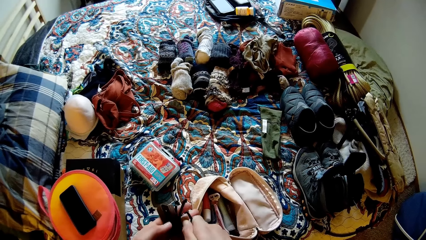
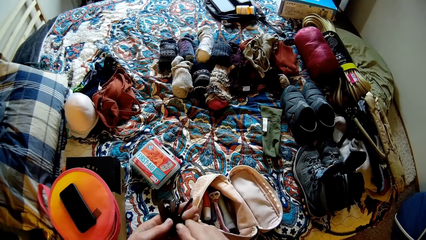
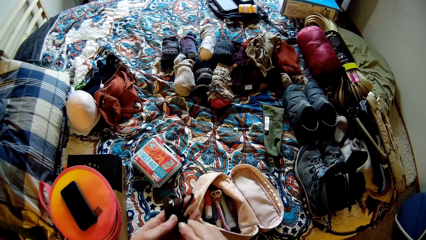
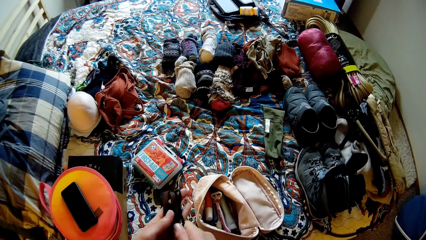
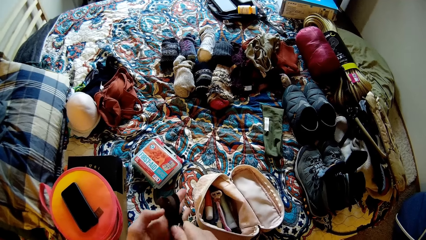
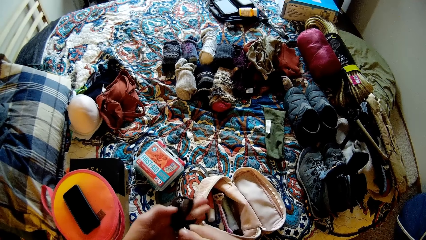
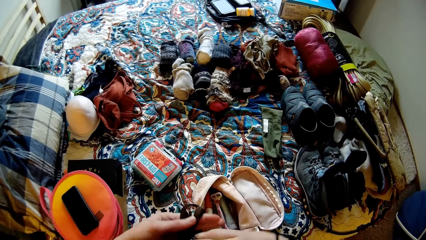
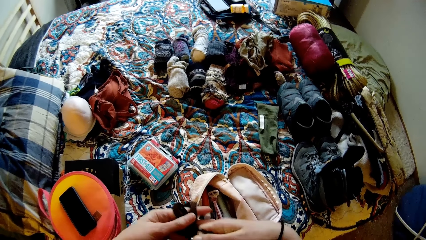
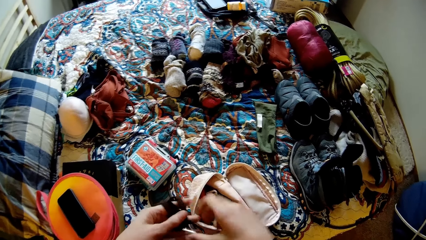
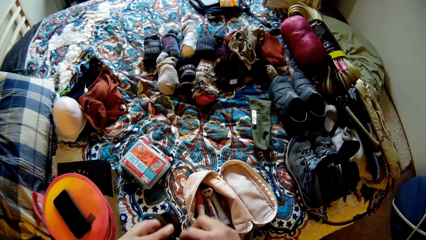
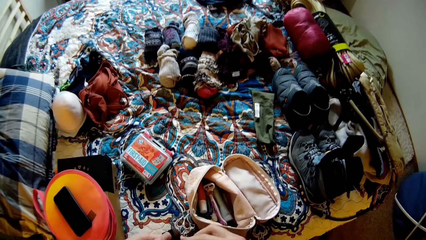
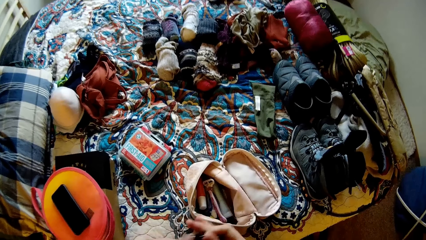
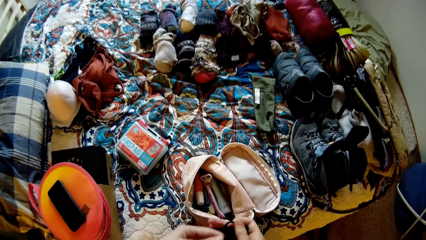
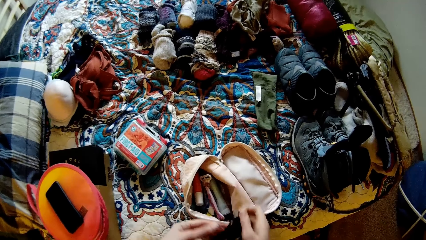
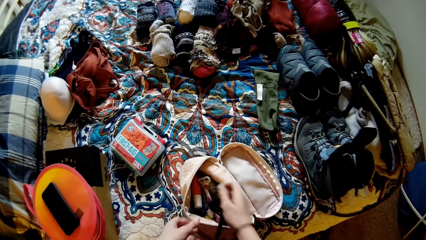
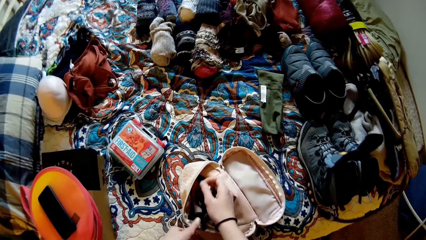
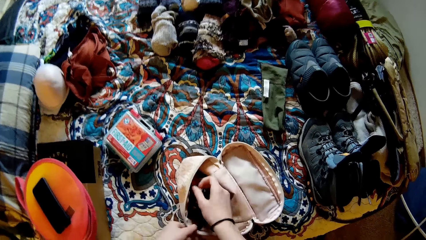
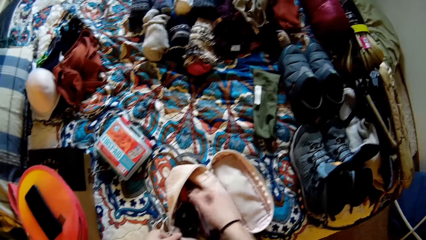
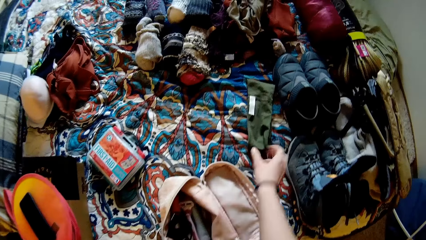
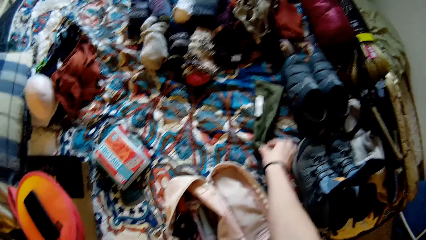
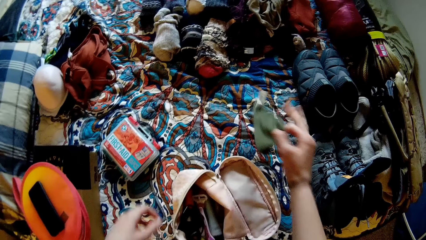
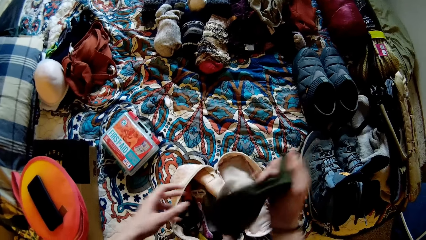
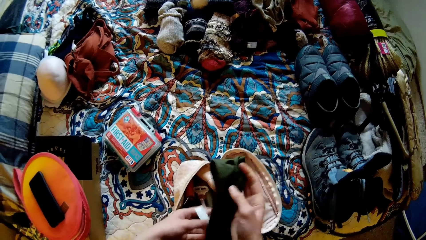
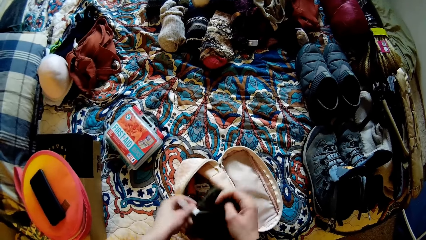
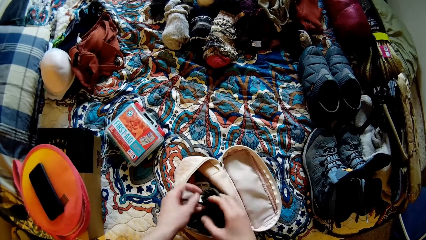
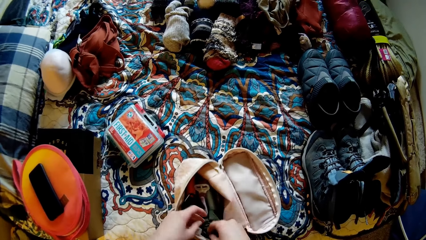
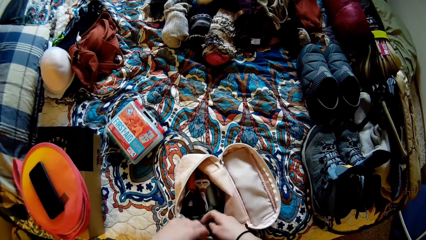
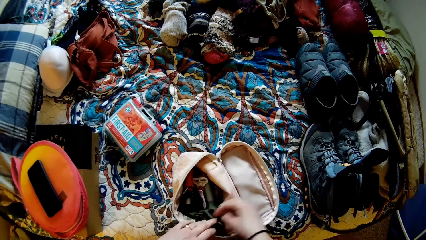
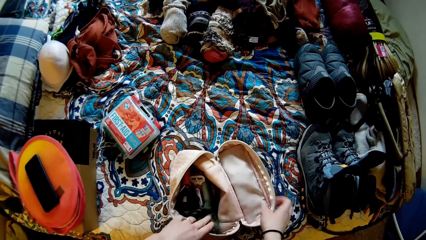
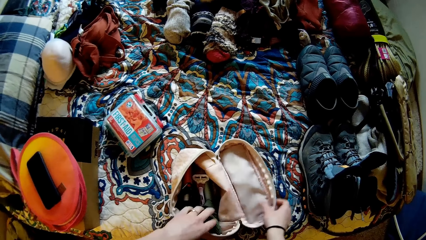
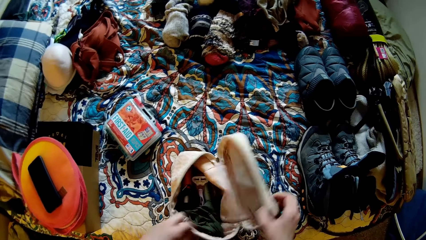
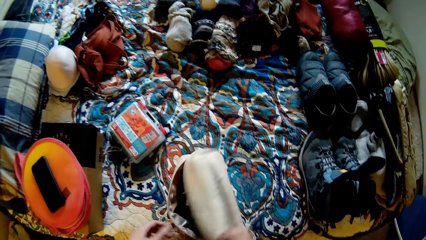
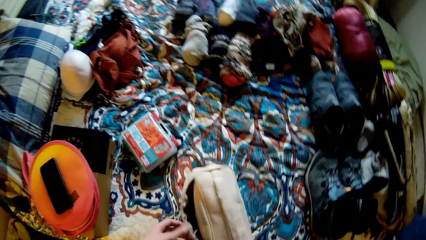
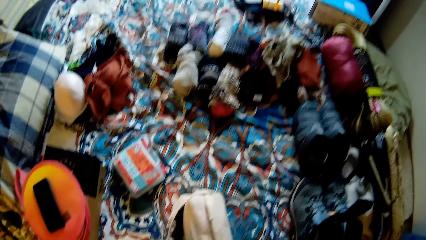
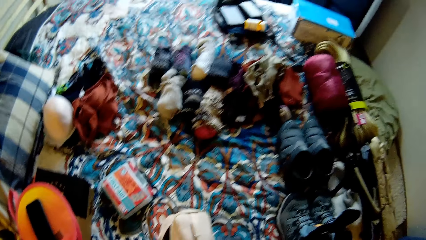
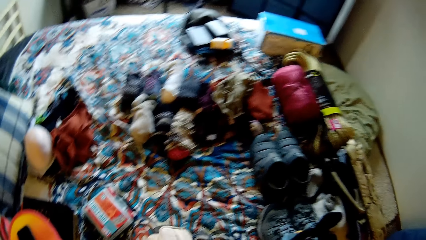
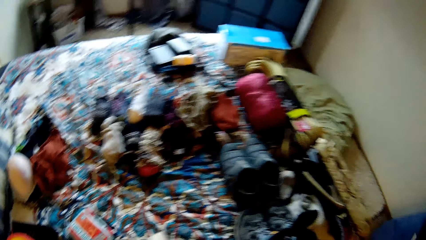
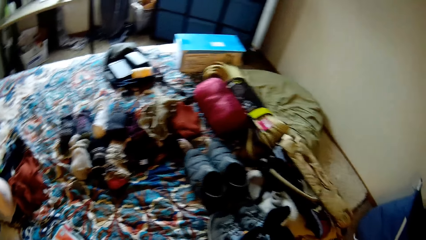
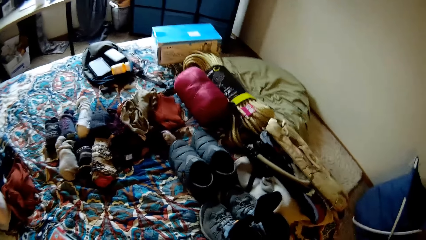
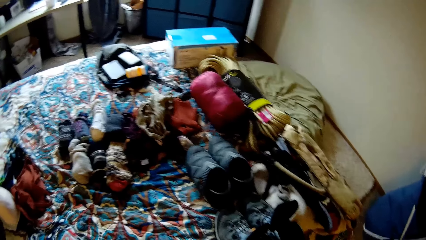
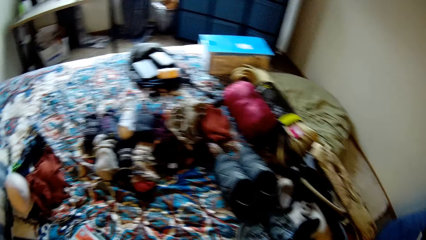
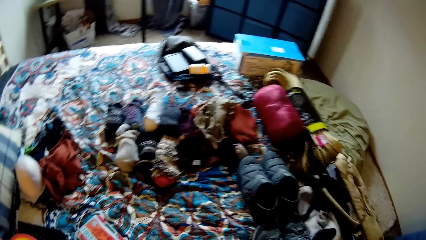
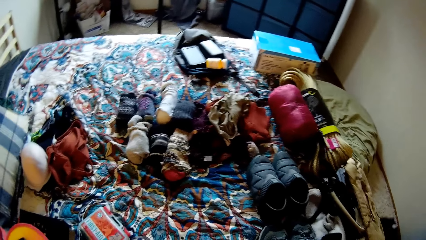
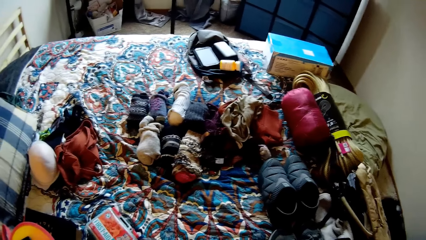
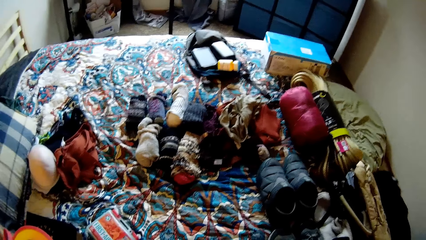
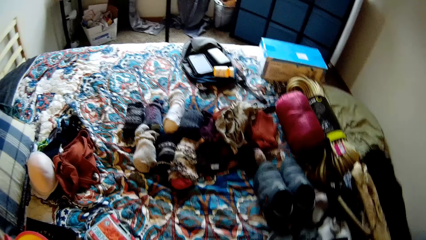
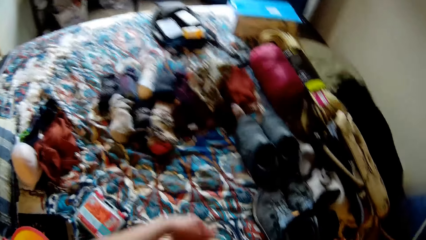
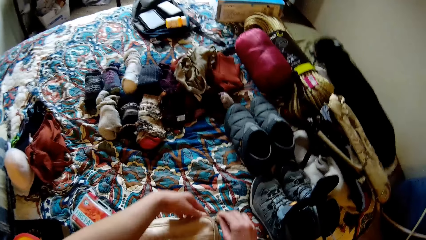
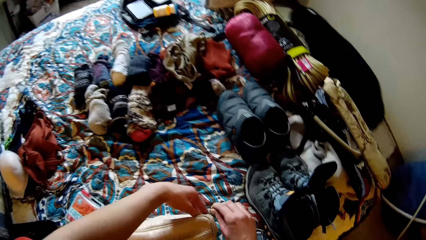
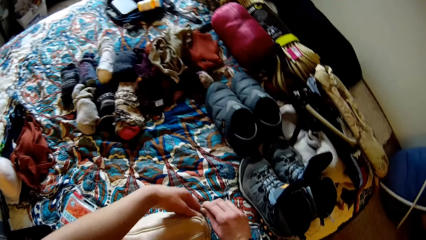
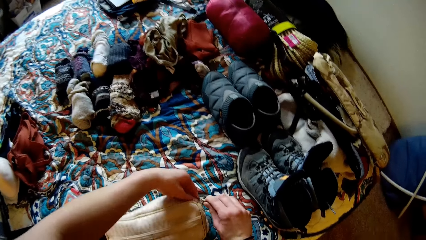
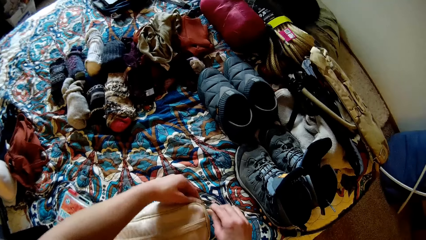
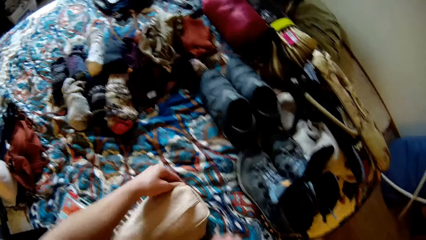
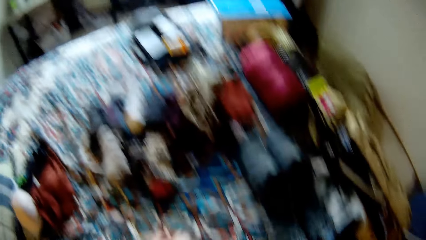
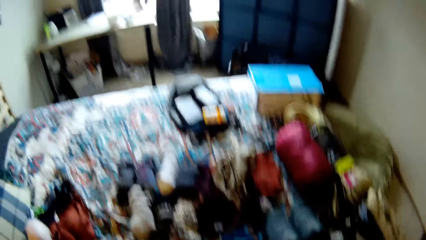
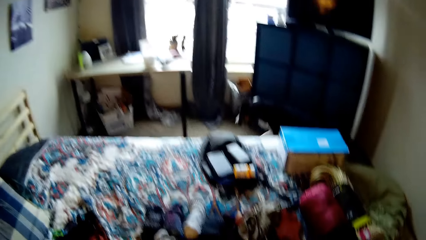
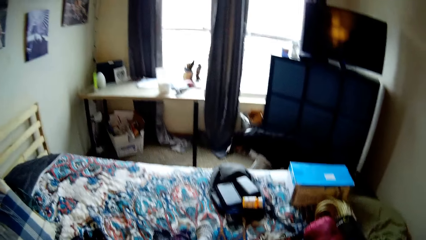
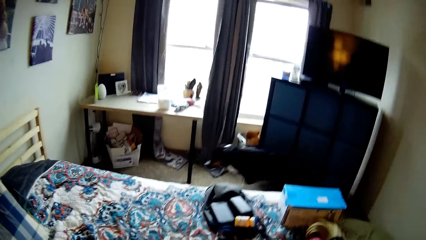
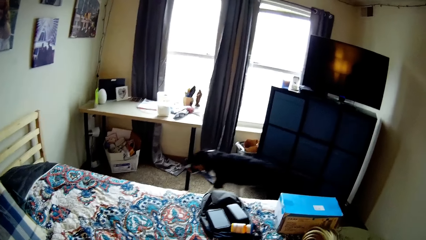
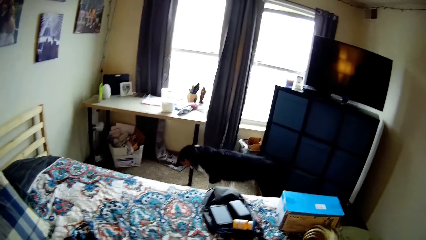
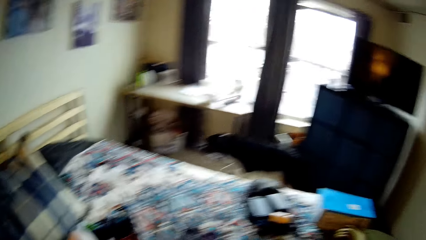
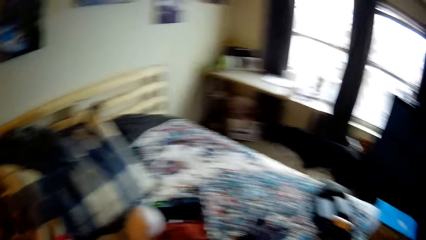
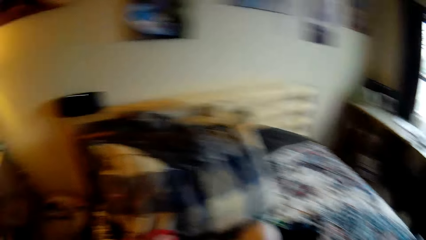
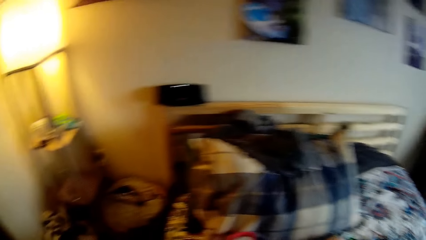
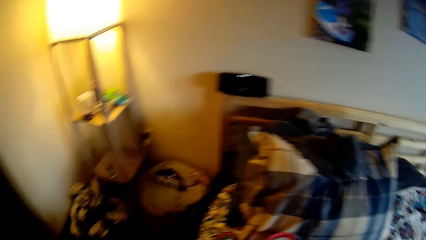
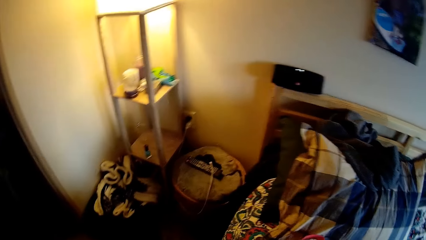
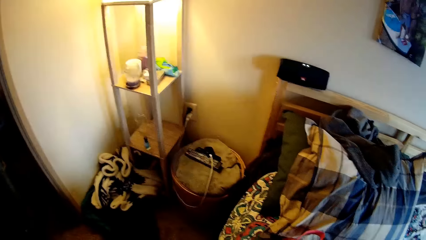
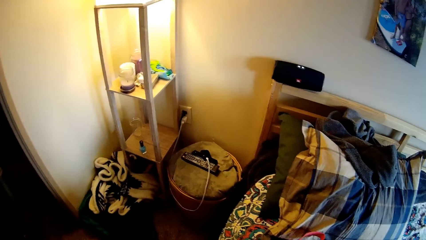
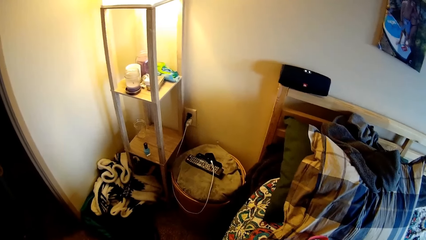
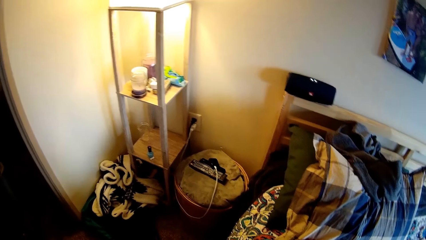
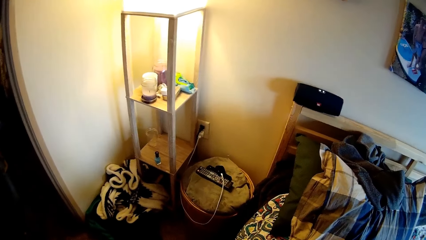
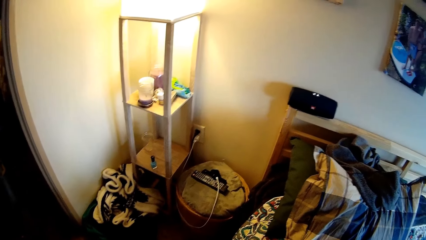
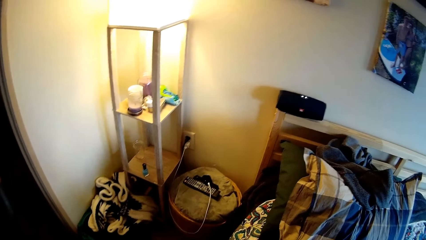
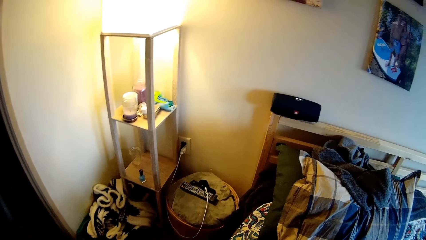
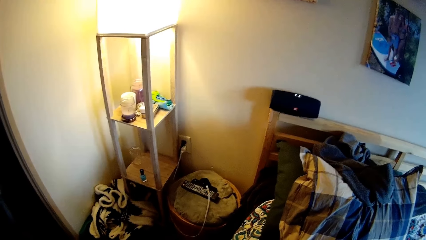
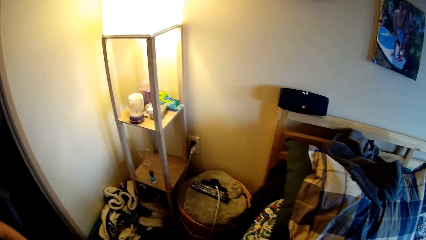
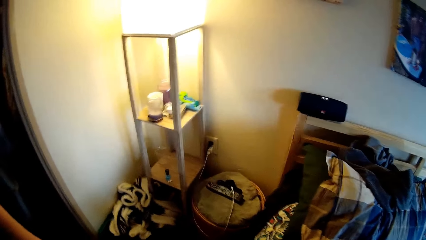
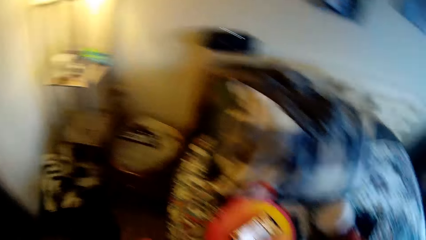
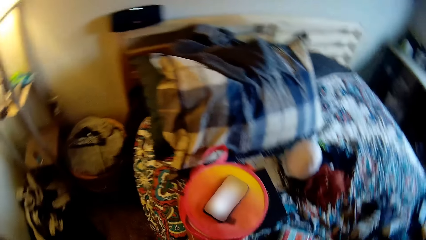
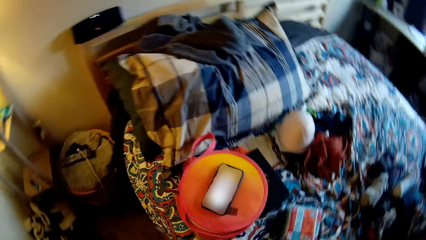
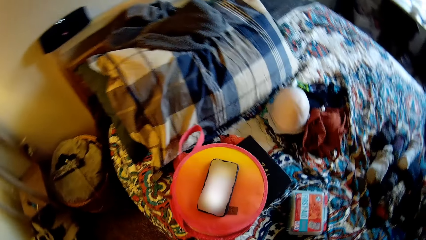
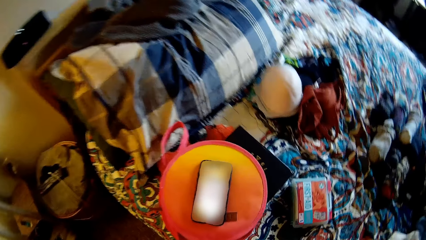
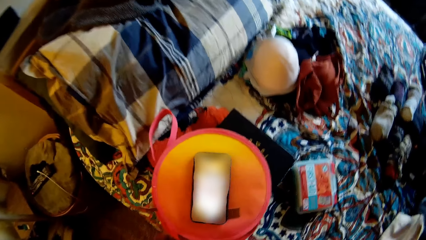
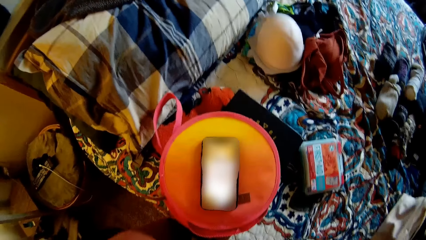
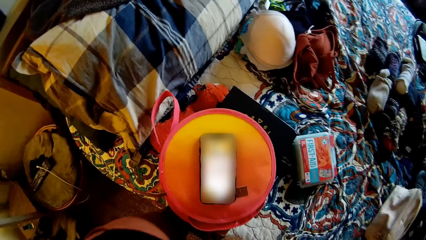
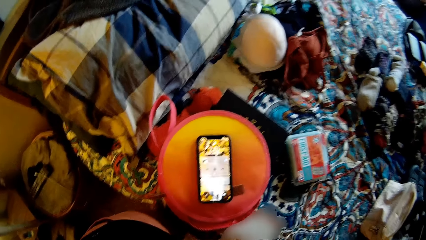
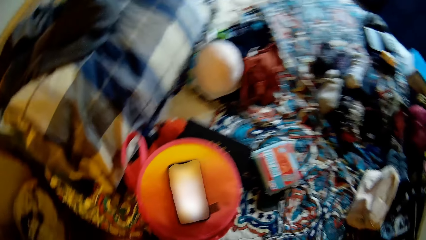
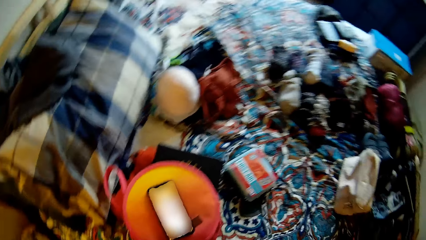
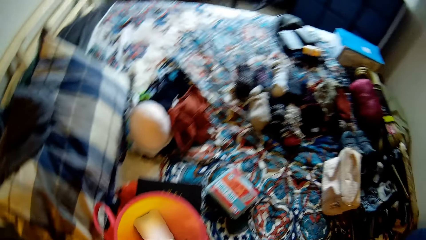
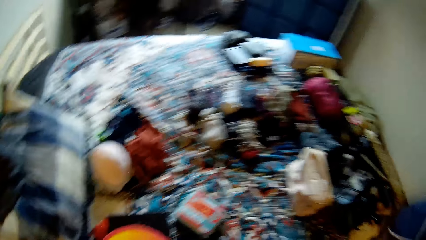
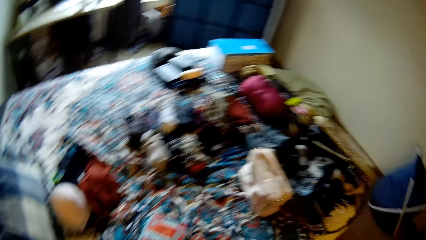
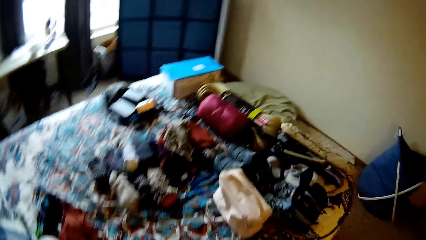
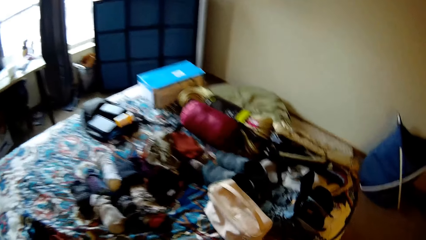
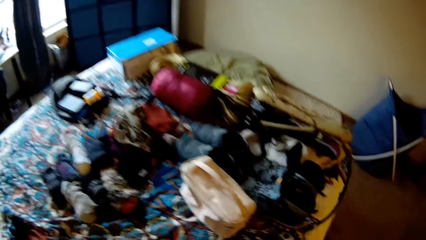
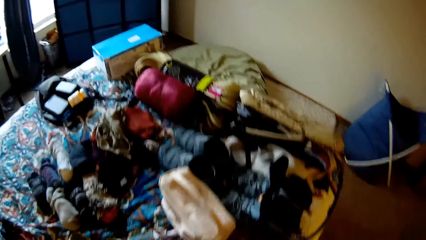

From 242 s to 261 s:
The camera wearer drops the rope in another bag on the bed. They pick up a cloth from the bed. They put the cloth in a pouch. They cover the bag on the bed. They turn around. They zip the bag. They turn around. They look around the room.
